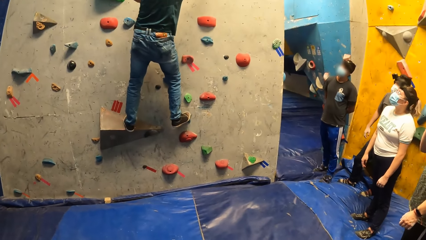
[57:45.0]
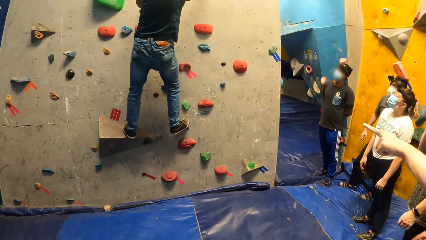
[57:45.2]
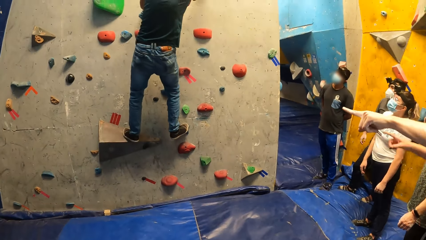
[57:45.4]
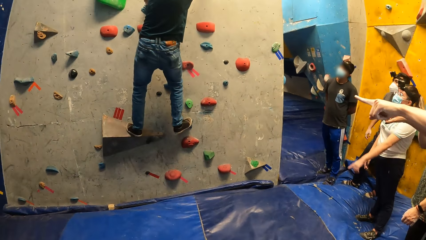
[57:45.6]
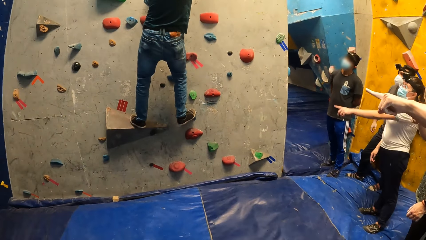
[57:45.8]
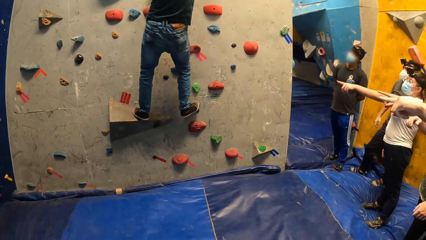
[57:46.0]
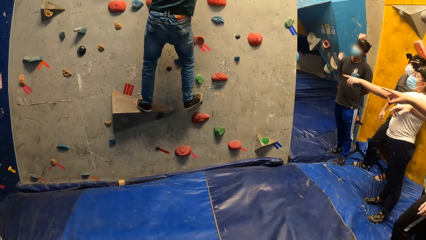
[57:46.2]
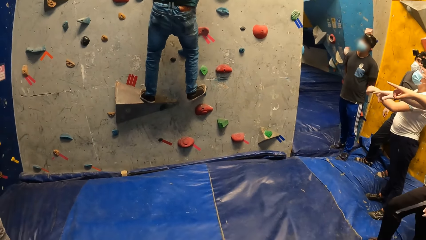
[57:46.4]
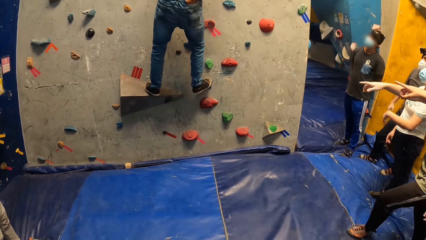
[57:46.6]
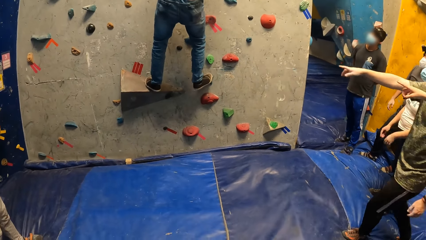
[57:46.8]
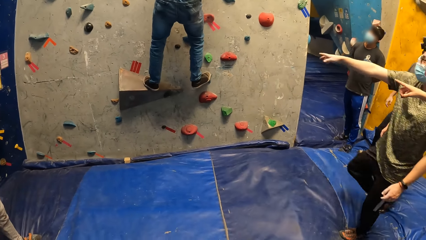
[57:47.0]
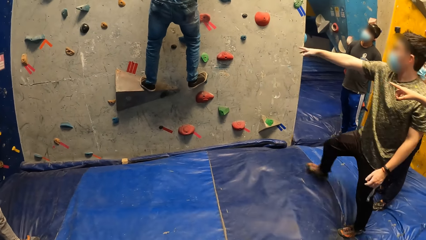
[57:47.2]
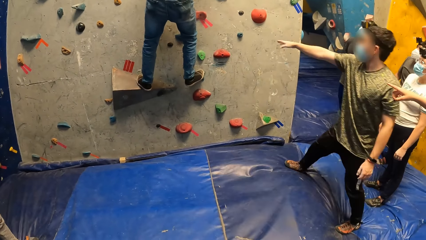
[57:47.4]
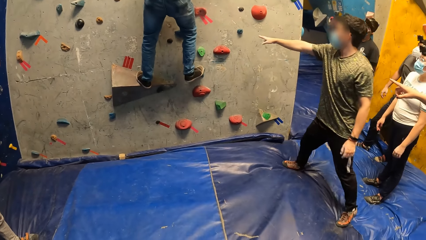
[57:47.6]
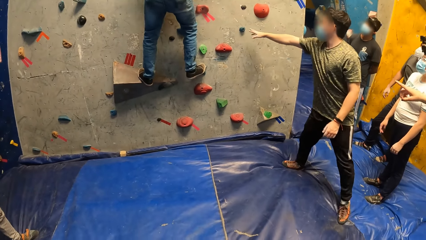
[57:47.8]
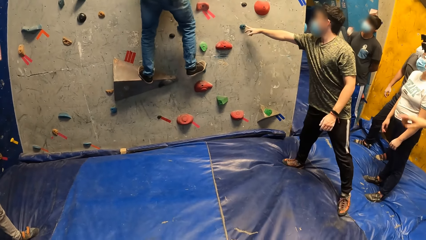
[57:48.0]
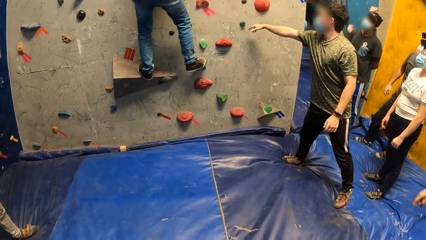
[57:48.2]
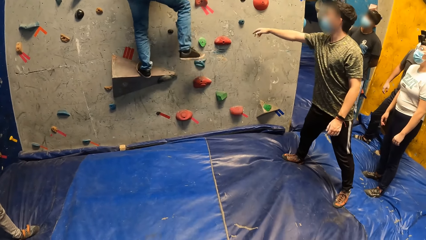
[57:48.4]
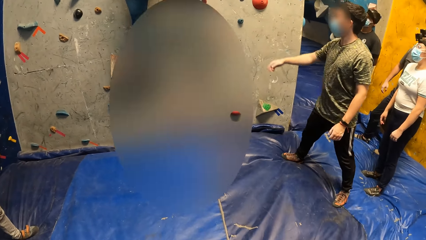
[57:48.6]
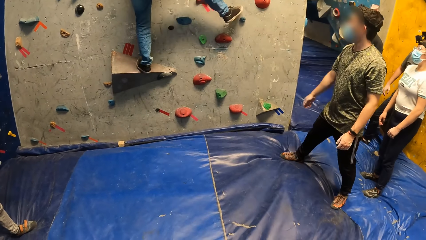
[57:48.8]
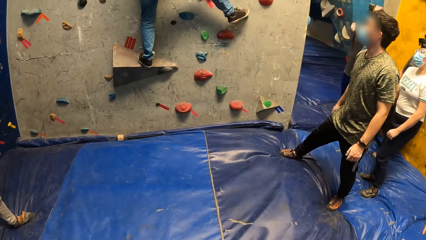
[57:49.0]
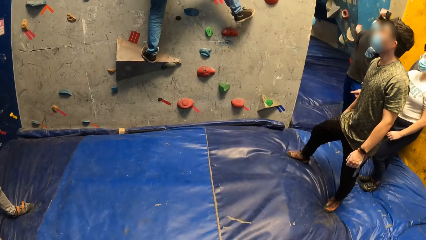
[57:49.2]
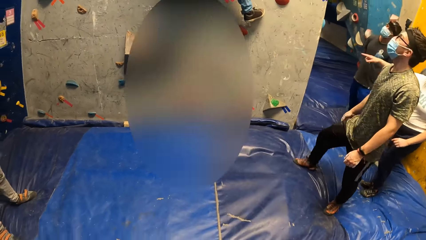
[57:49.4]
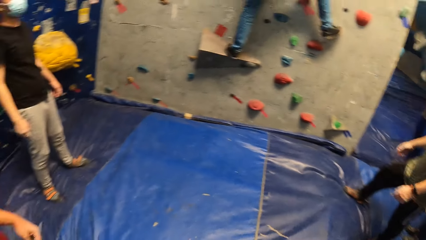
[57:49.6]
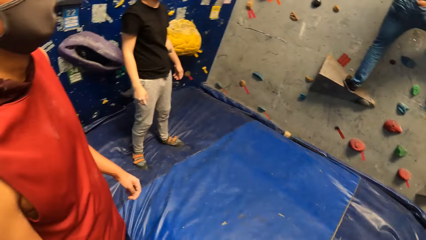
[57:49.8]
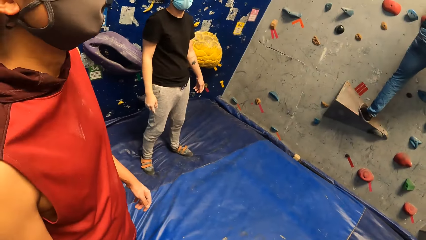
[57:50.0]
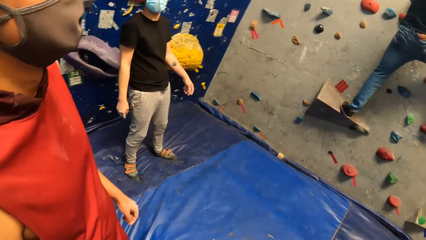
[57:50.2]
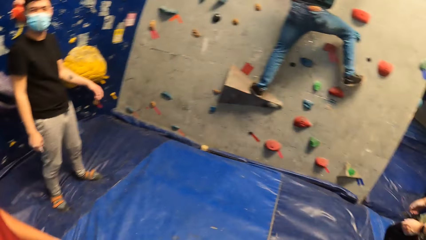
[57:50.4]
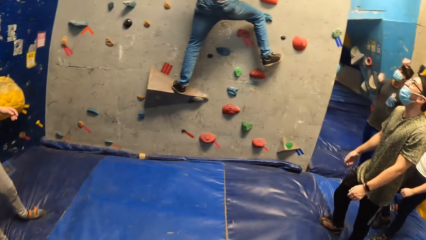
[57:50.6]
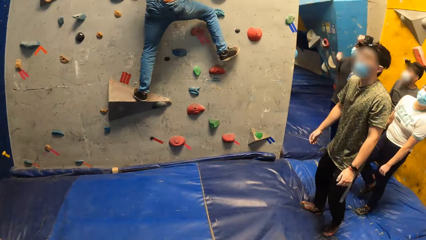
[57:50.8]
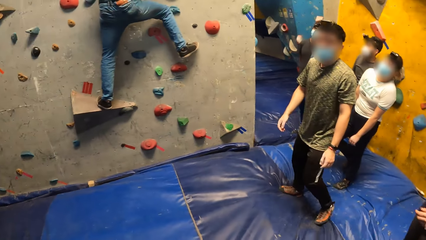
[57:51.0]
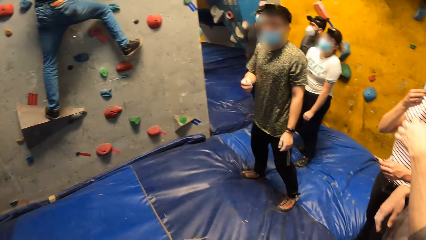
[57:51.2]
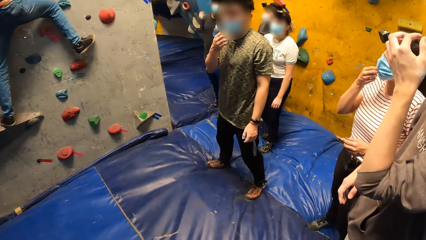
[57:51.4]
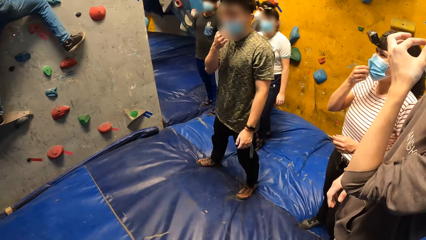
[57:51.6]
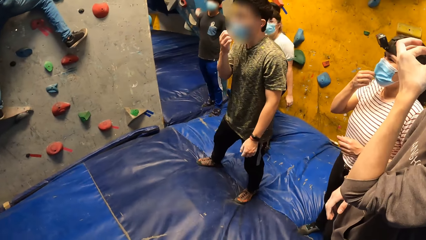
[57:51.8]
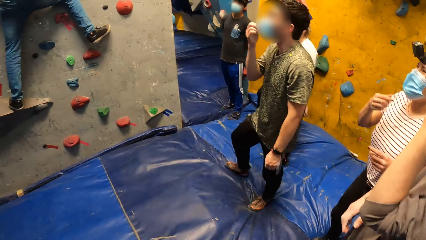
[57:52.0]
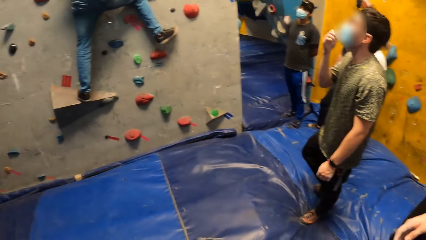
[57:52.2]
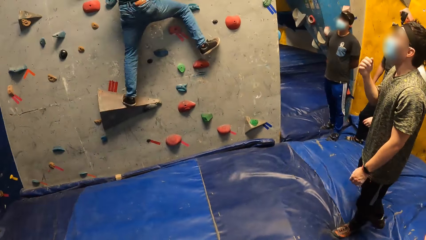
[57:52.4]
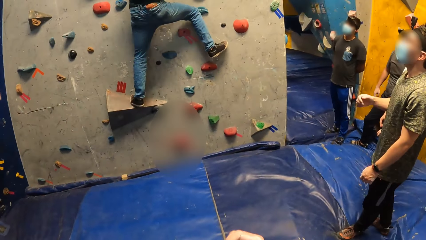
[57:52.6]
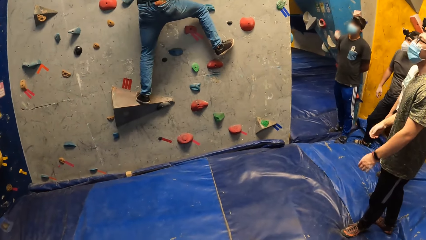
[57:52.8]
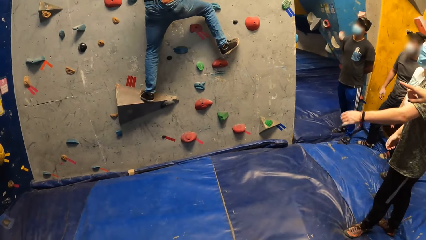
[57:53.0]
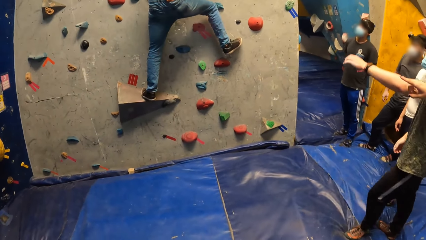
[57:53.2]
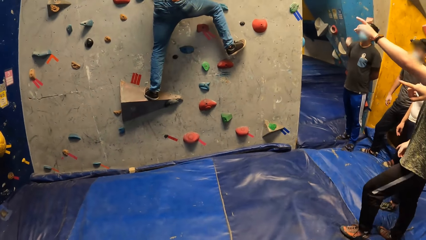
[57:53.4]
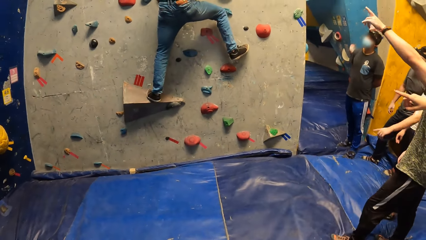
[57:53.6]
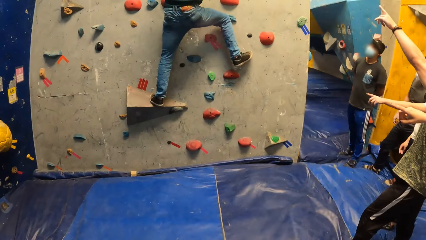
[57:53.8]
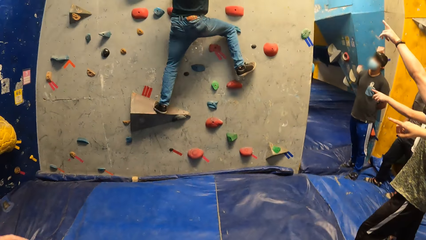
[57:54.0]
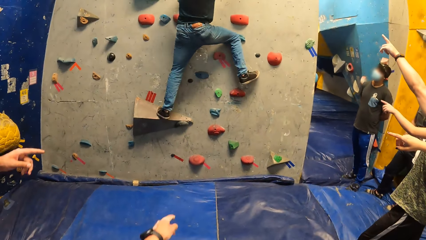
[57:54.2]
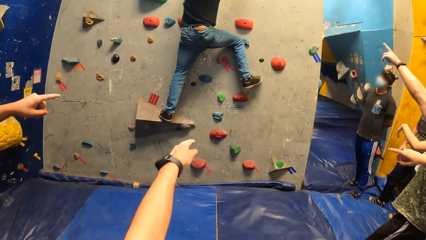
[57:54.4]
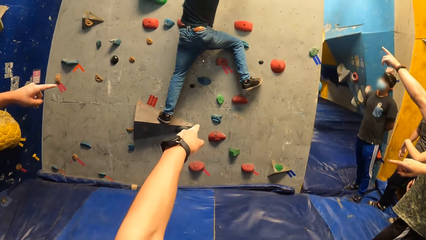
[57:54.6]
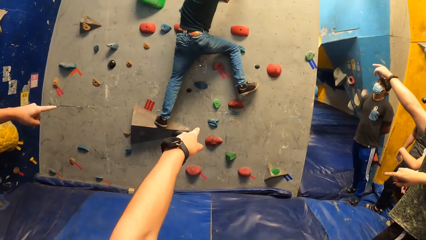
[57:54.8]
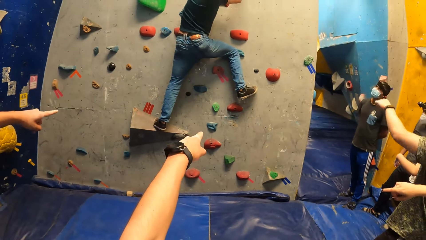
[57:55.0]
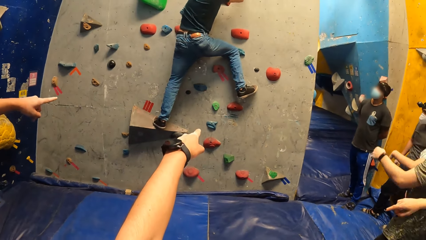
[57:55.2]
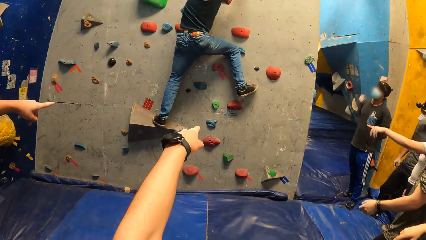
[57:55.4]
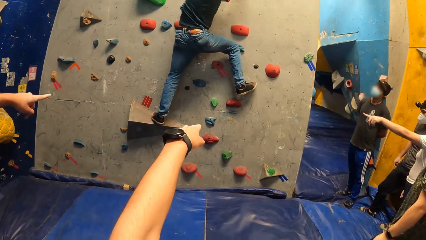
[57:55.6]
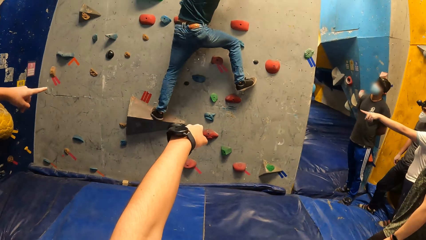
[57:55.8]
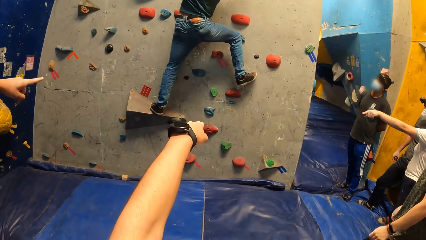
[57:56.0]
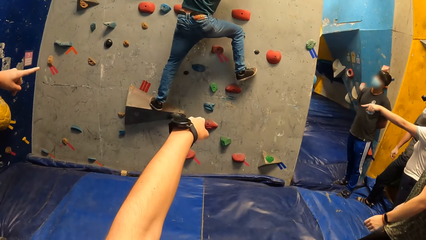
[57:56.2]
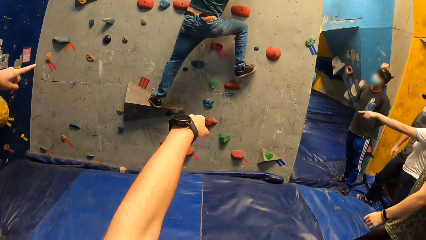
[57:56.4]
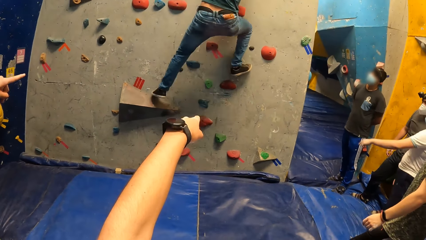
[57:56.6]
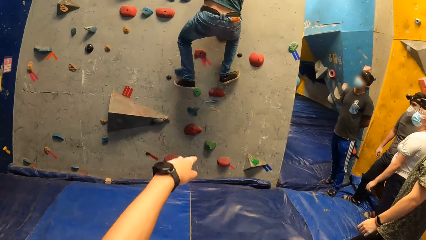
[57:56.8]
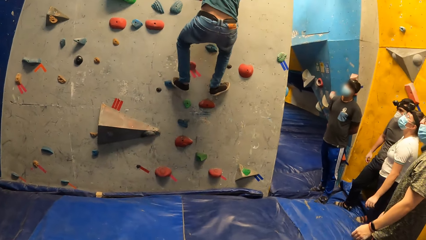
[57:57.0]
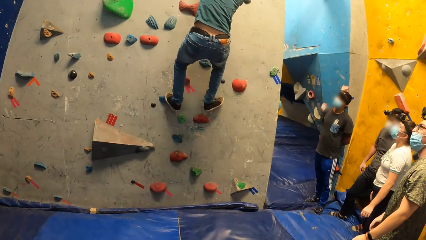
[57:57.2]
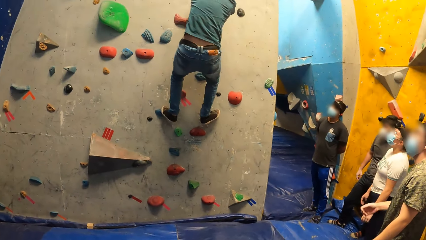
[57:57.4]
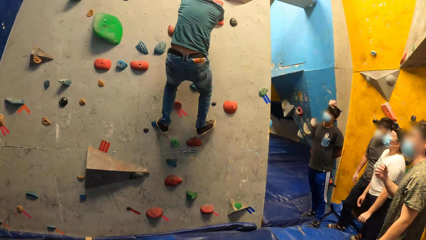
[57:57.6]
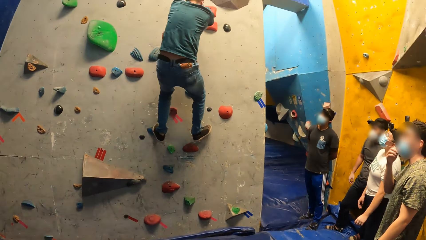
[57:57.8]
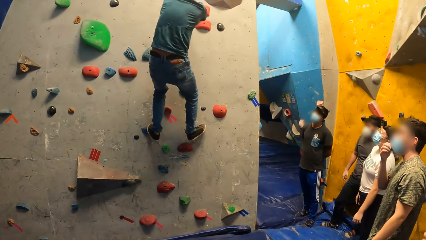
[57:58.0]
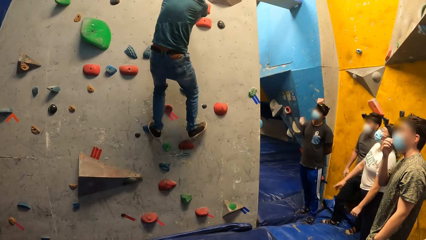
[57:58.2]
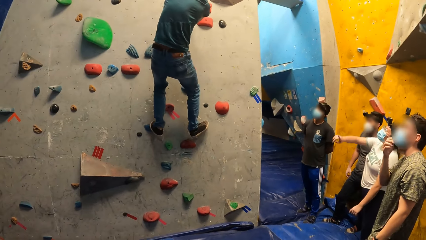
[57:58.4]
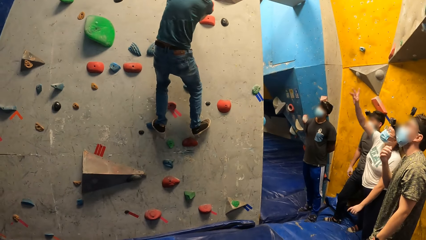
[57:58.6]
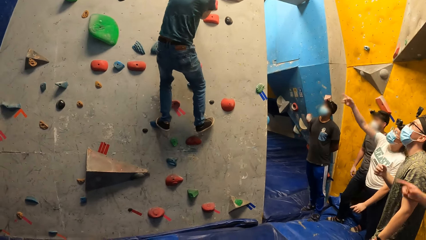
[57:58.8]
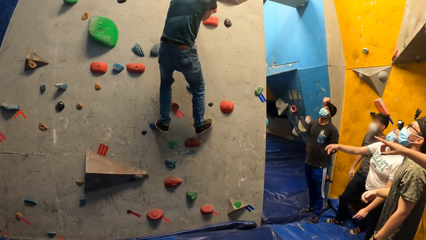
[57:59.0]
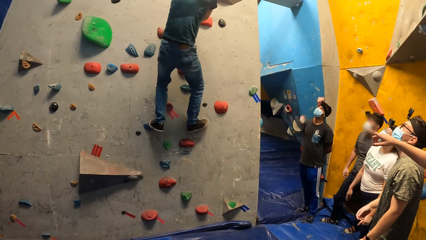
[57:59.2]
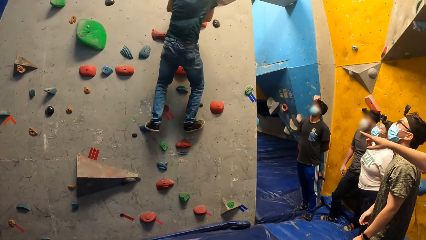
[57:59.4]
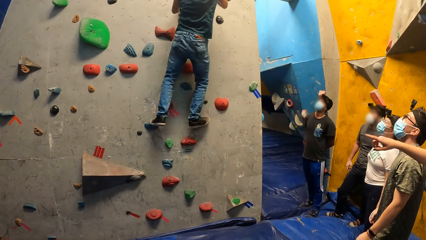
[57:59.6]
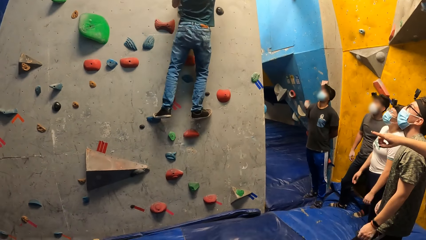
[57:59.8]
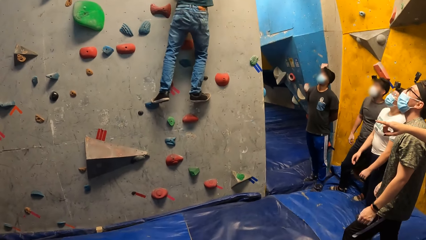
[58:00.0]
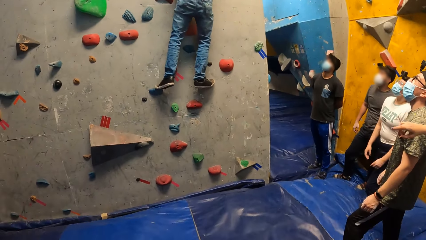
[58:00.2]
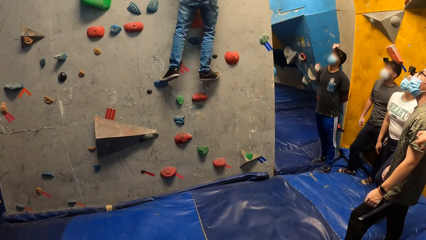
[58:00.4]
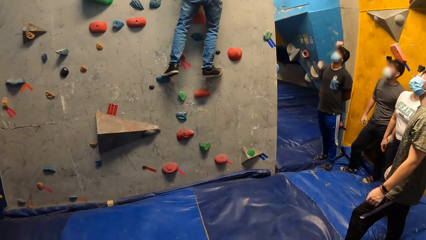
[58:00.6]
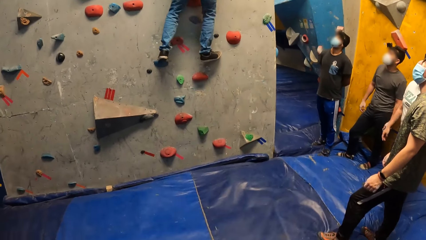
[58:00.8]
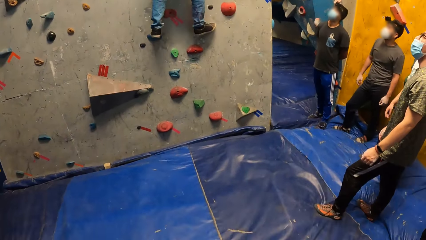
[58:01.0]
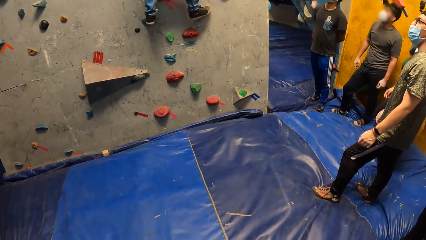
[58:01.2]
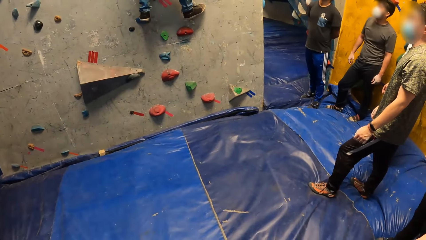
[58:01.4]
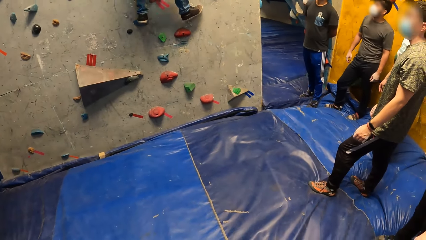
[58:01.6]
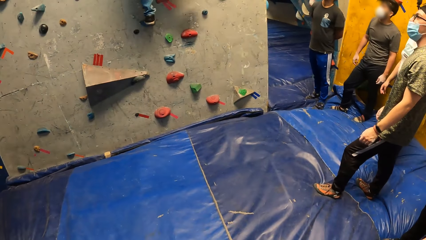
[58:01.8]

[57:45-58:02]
A man points at the climbing wall and walks towards the climbing wall. The man touches a climb hold on the bouldering wall with his right hand. Another man places his right leg on the climb hold on the bouldering wall. The camera wearer looks around. The first man adjusts his nose mask on his face with his right hand and points at the climbing wall. The camera wearer points at the climbing wall. They interact with the group of people. The other man places his left leg on the climb hold on the bouldering wall.
